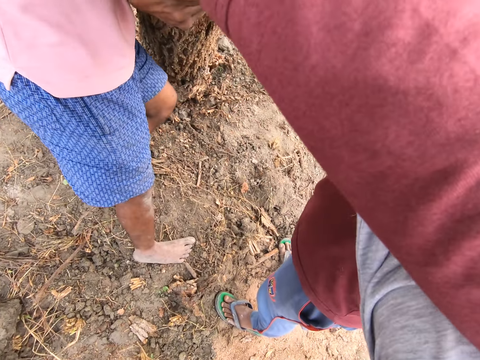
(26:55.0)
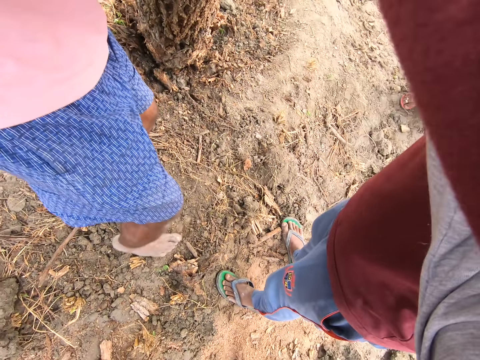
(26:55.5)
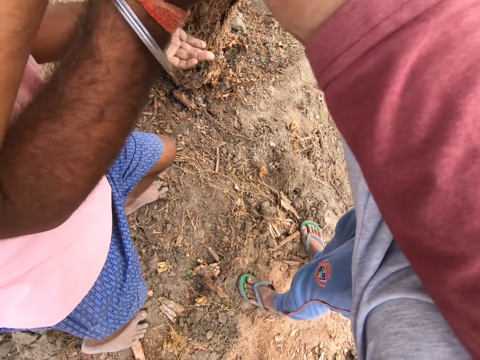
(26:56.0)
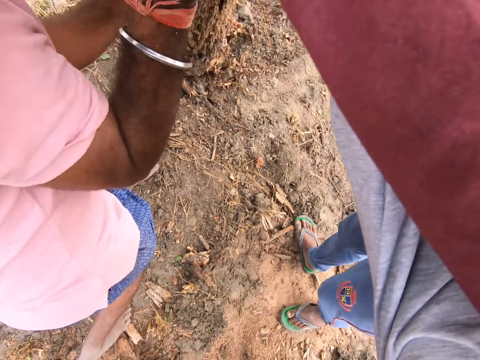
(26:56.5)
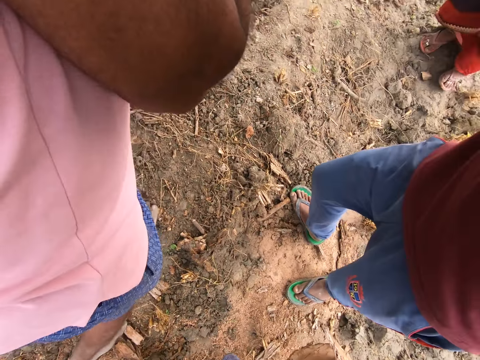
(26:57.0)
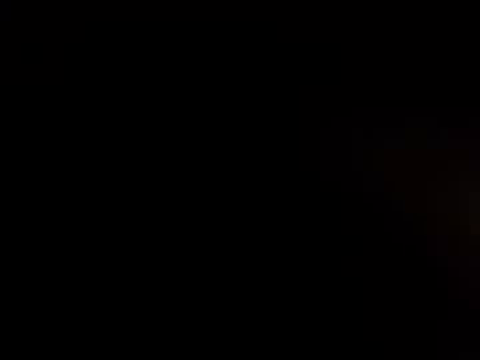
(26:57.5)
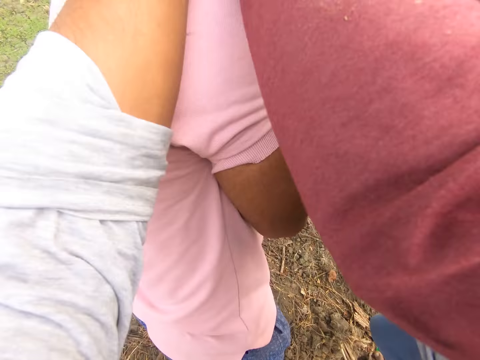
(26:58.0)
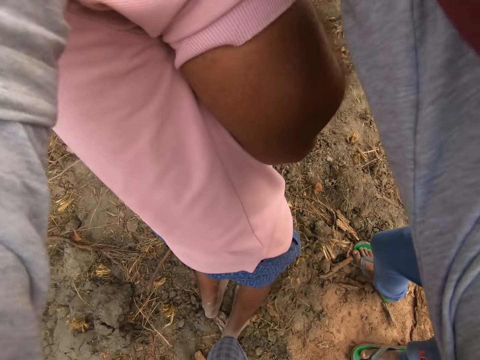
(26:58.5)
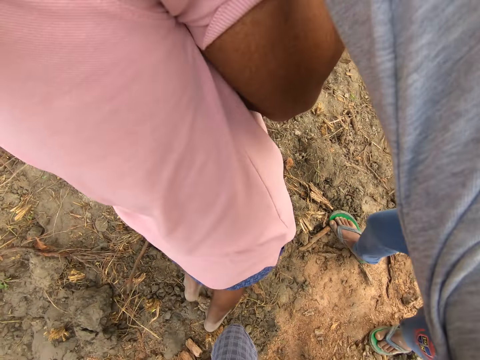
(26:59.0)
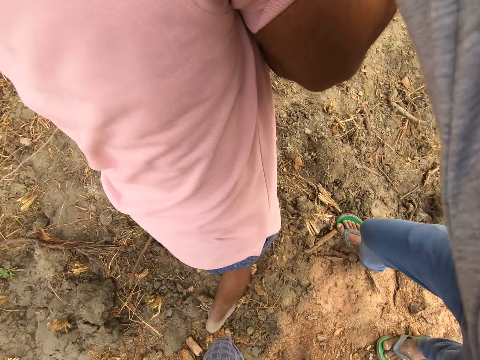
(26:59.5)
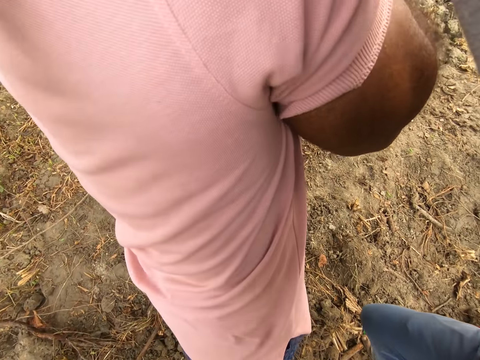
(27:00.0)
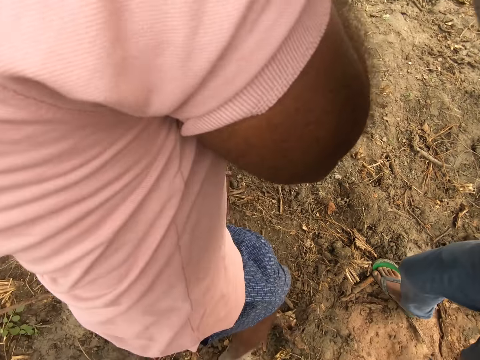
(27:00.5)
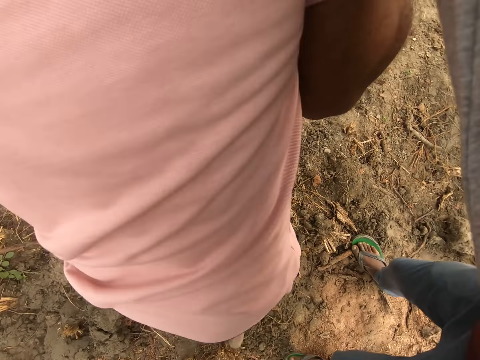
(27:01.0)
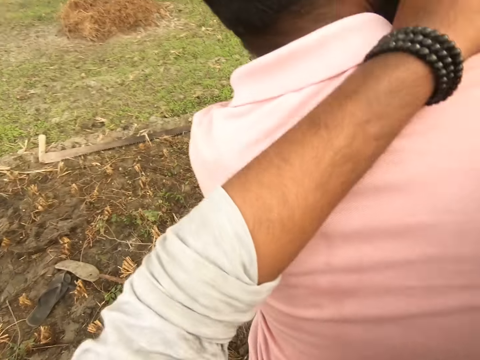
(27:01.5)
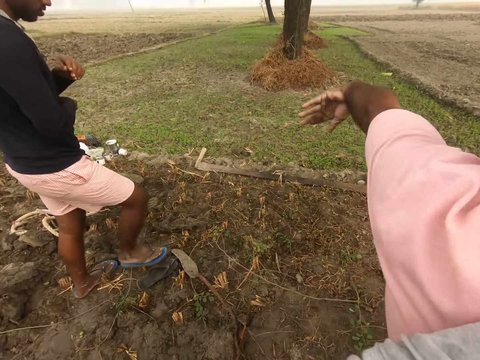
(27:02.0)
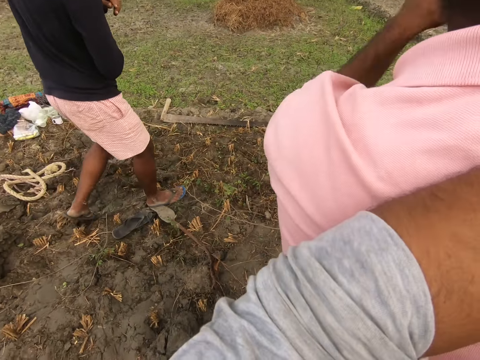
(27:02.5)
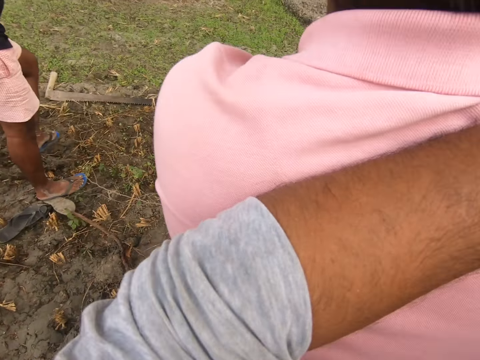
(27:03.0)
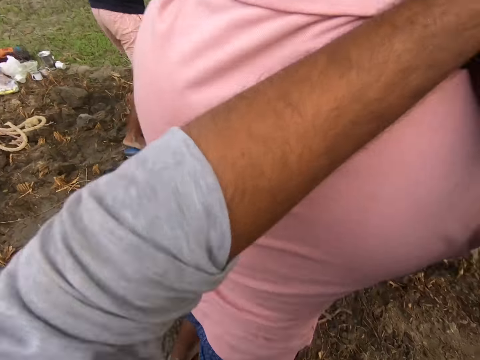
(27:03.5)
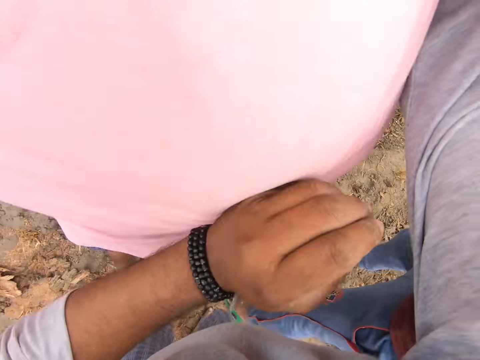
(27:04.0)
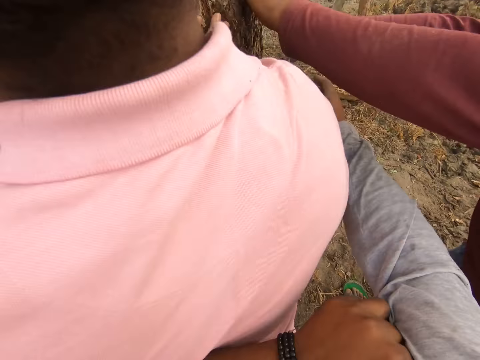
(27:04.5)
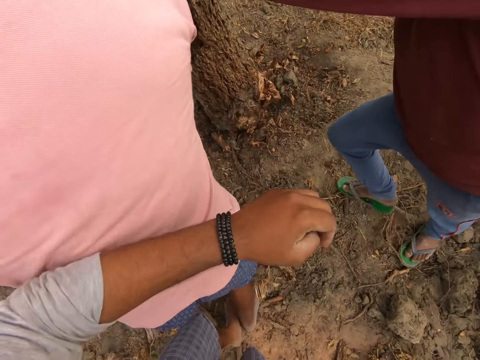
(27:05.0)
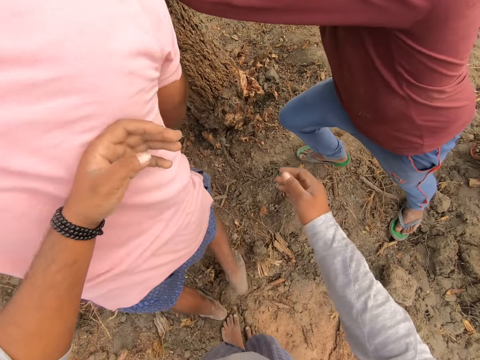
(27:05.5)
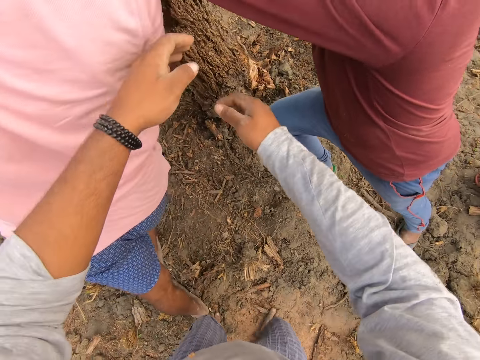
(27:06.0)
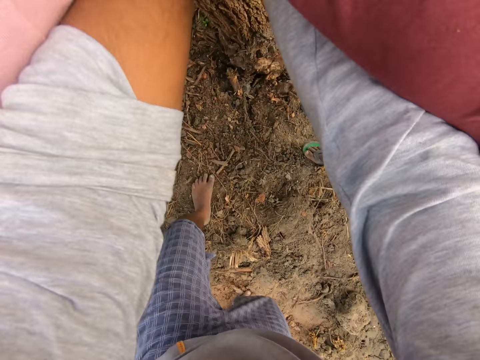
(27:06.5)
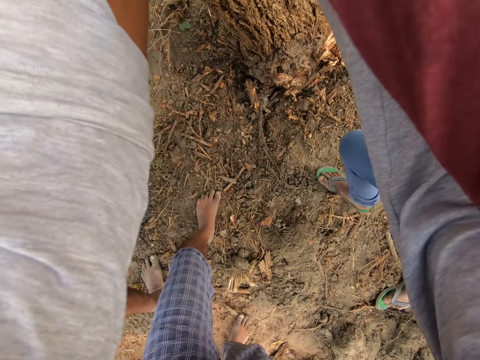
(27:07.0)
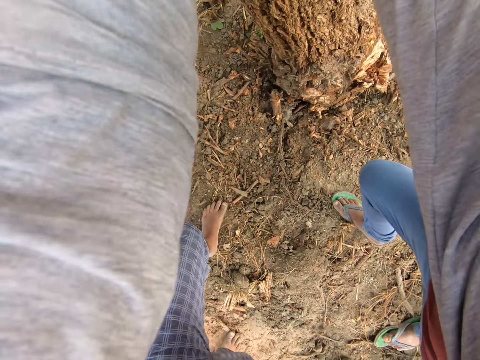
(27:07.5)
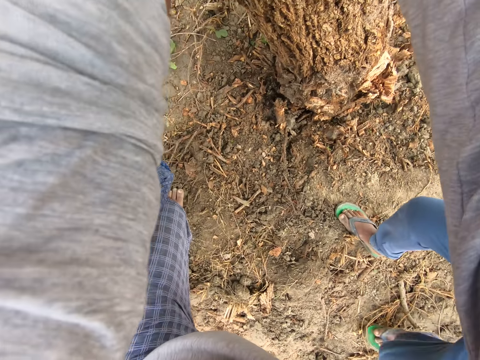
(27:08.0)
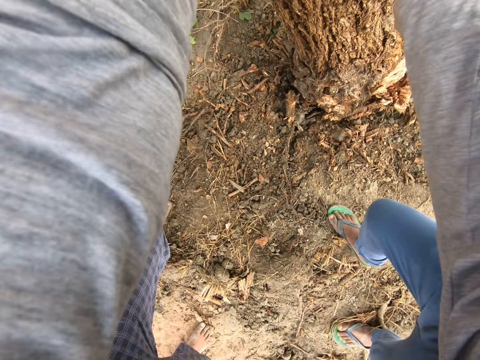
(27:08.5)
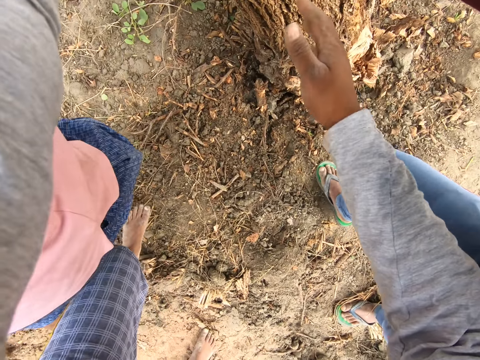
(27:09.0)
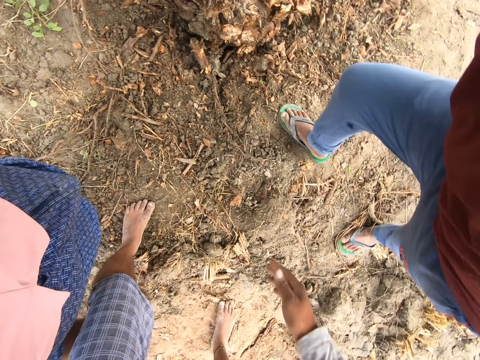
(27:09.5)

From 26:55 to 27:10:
A man interacts with another man. The camera wearer puts a hand on a person. They uplift a stem on the ground.

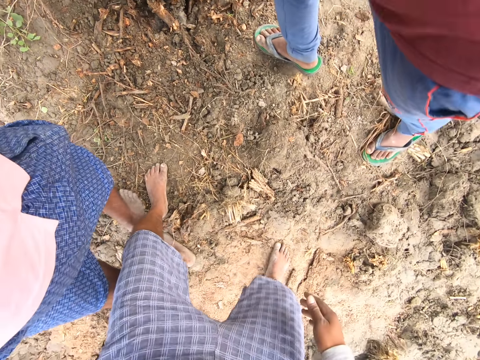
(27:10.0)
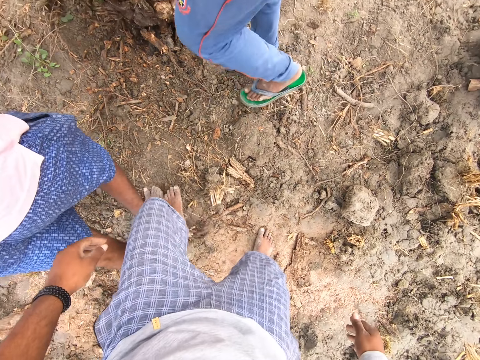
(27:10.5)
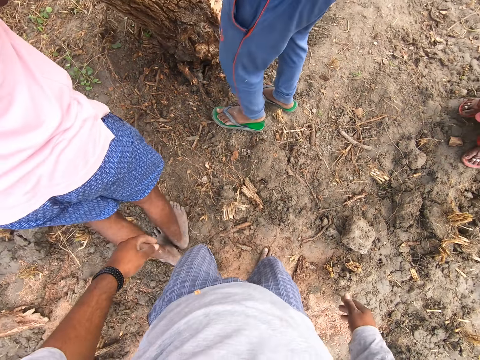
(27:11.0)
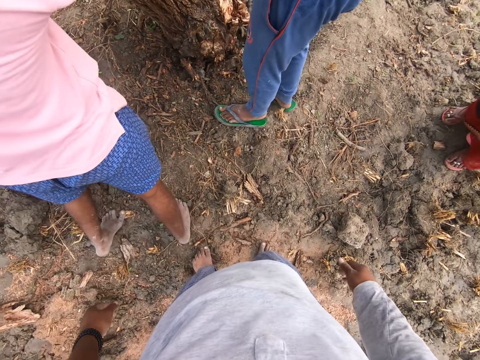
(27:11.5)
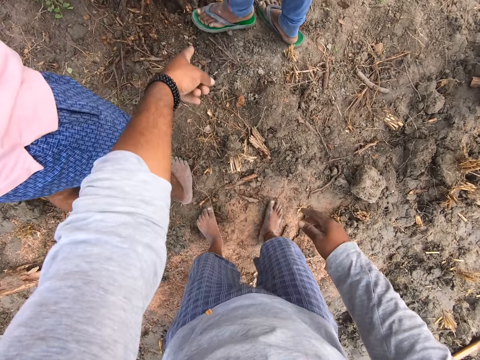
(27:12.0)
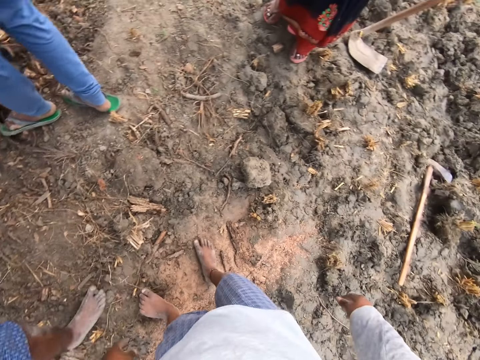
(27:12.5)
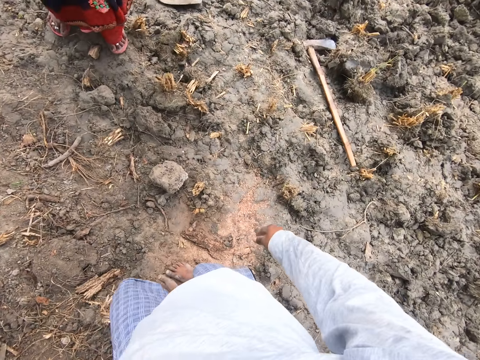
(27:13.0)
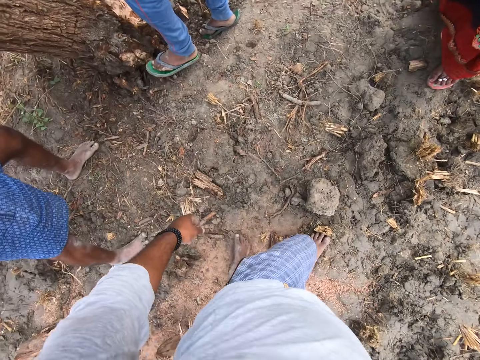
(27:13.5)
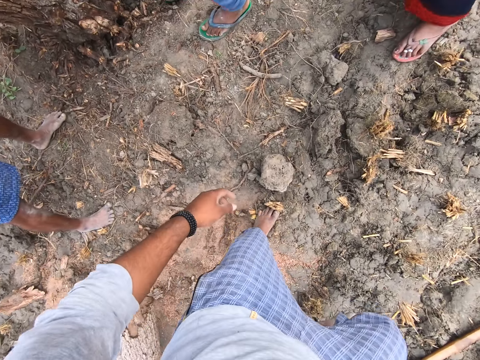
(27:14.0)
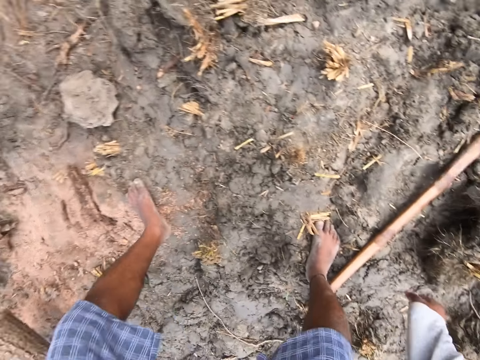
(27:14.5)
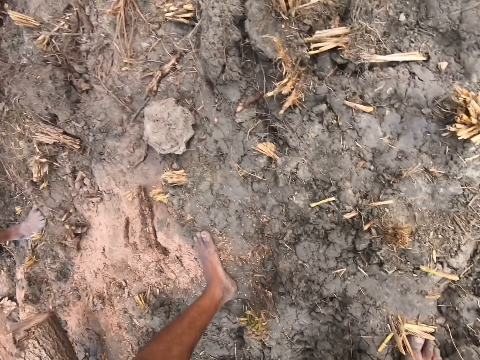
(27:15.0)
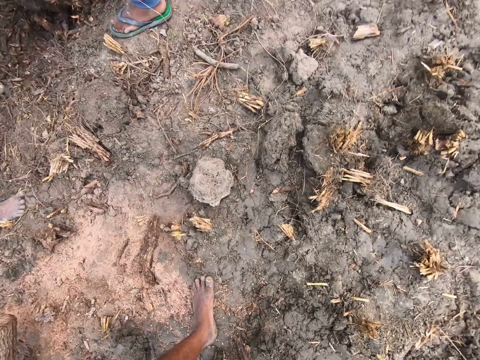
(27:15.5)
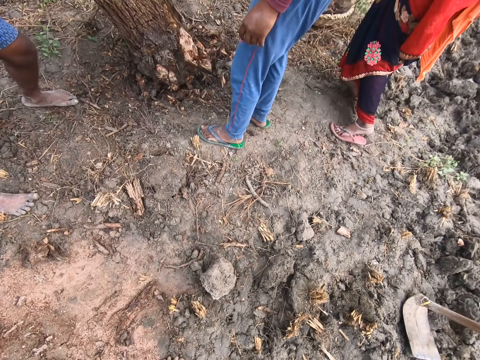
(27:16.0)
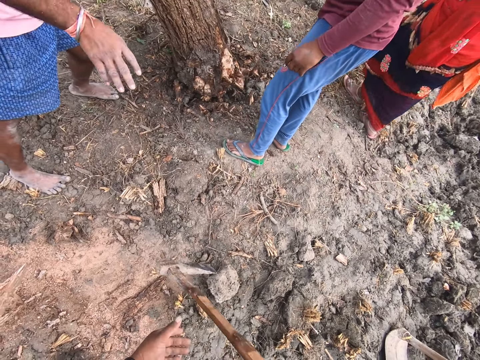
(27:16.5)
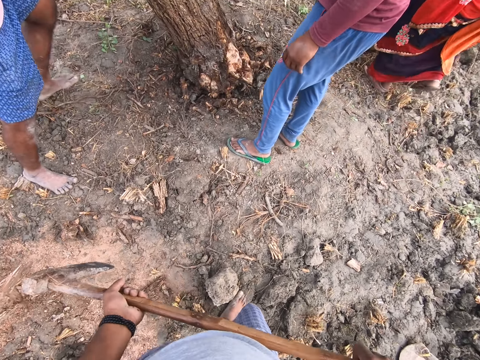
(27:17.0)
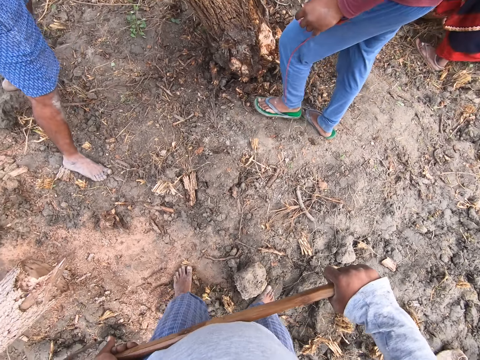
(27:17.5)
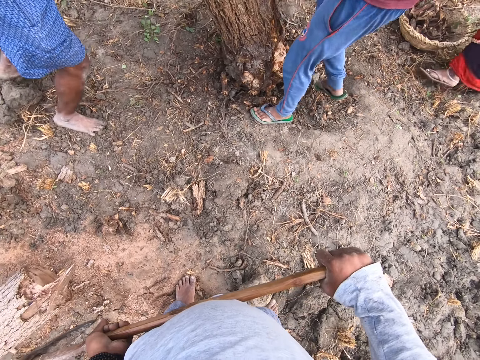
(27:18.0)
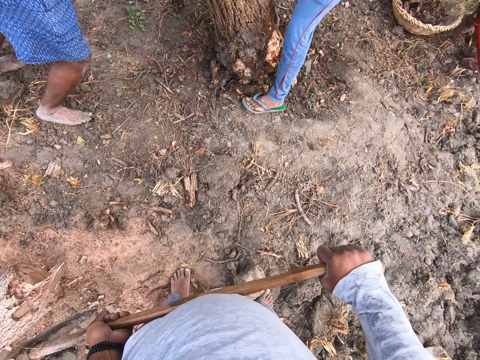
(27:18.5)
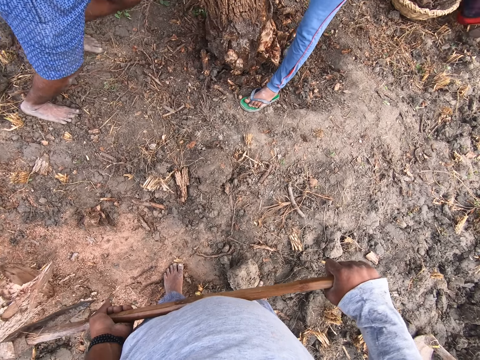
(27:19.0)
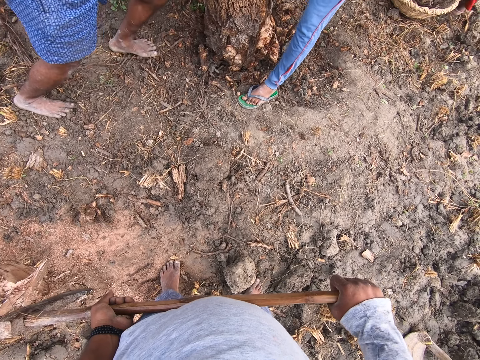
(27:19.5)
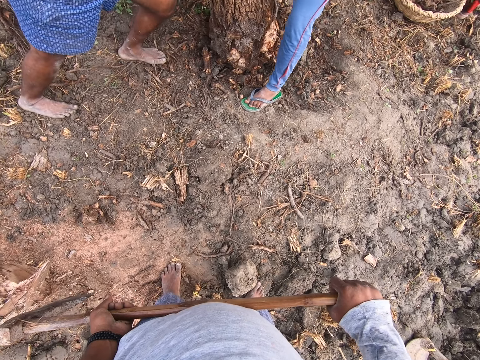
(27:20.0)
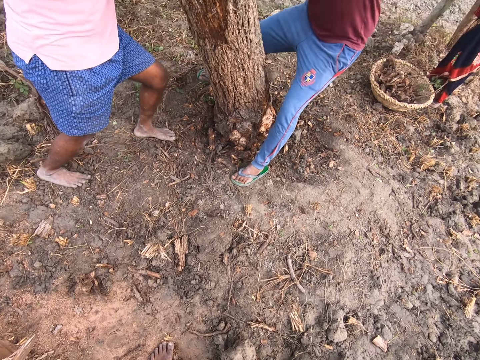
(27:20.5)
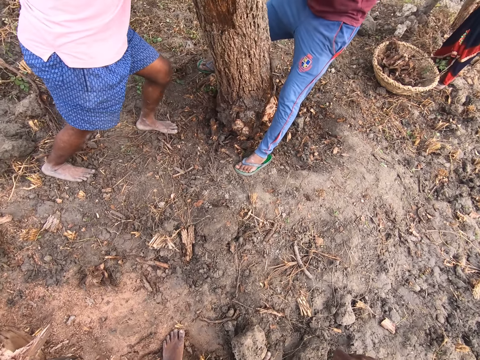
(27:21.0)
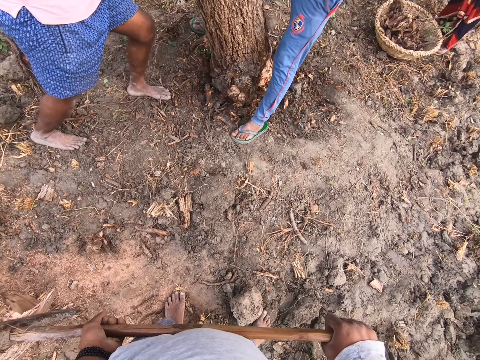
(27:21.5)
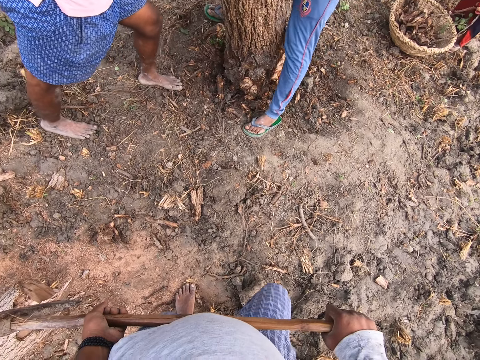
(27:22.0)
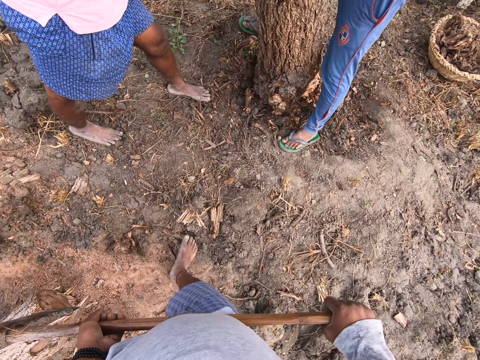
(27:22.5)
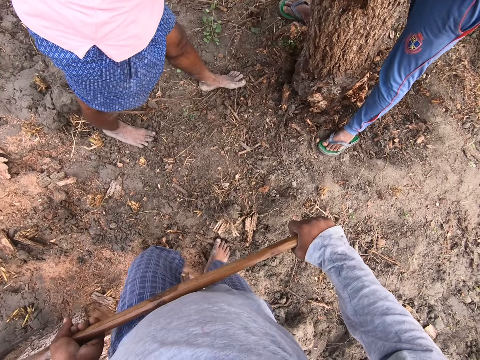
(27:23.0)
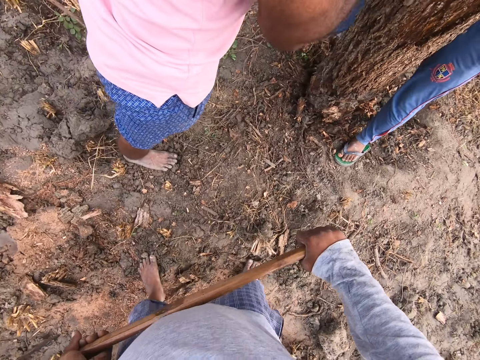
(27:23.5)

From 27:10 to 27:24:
The camera wearer interacts with a man and another man. They point at the stem. They pick up an axe on the ground. They hold the axe with both hands. They walk in the garden.
